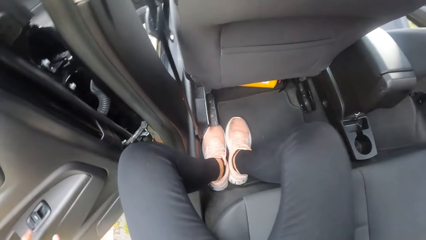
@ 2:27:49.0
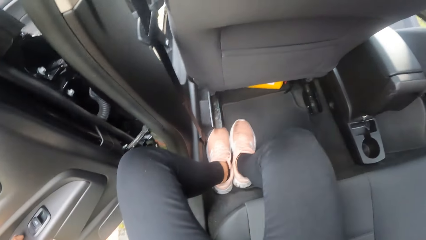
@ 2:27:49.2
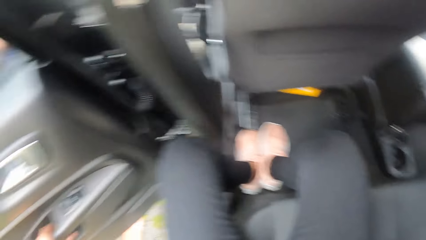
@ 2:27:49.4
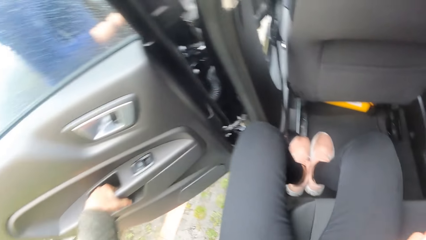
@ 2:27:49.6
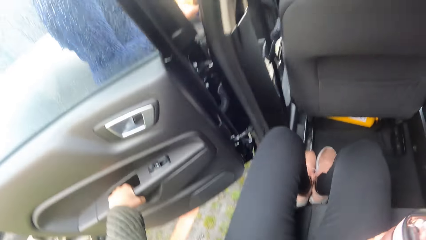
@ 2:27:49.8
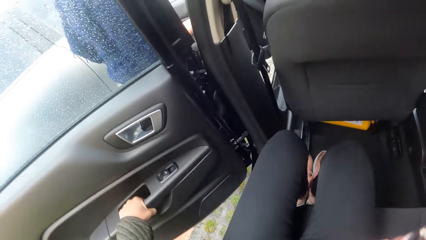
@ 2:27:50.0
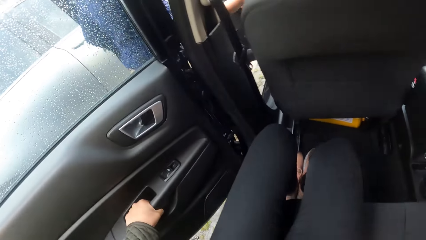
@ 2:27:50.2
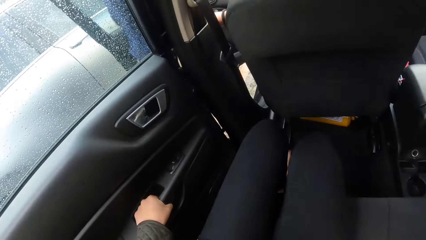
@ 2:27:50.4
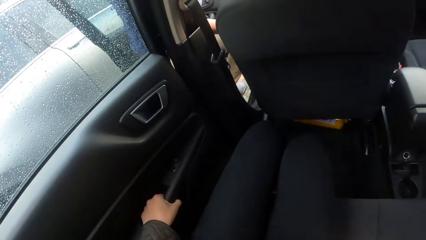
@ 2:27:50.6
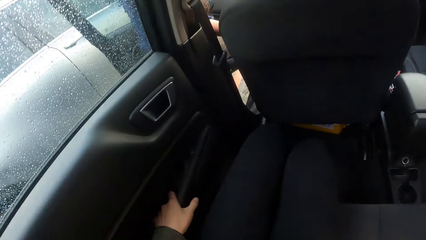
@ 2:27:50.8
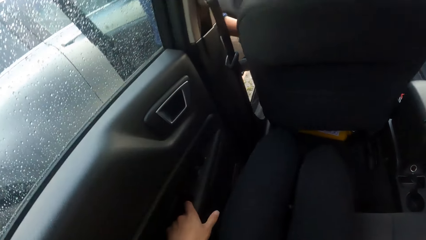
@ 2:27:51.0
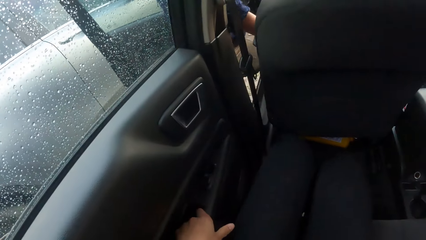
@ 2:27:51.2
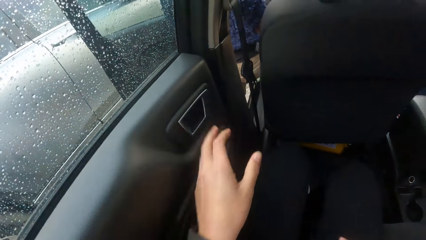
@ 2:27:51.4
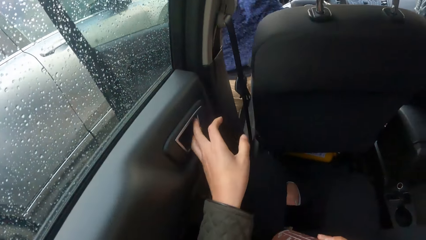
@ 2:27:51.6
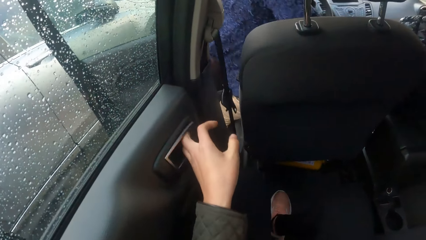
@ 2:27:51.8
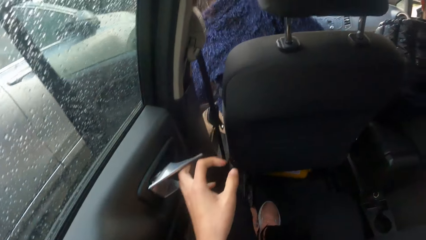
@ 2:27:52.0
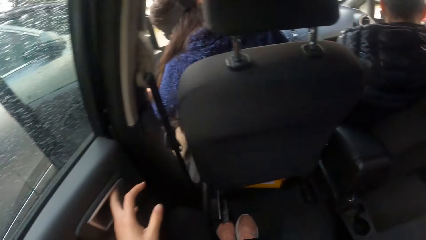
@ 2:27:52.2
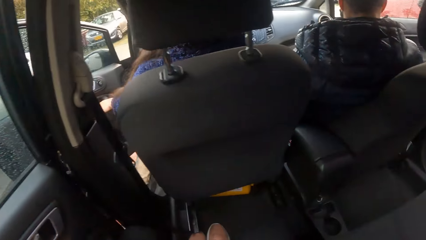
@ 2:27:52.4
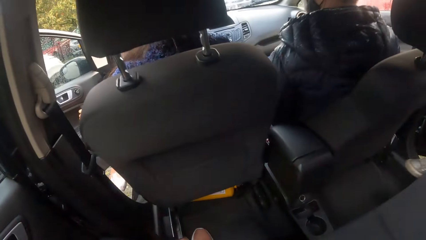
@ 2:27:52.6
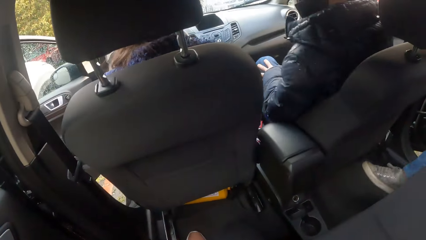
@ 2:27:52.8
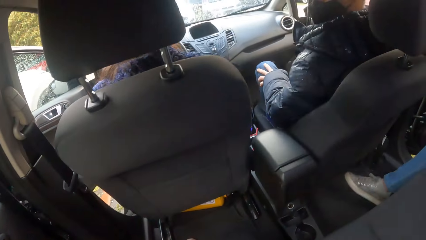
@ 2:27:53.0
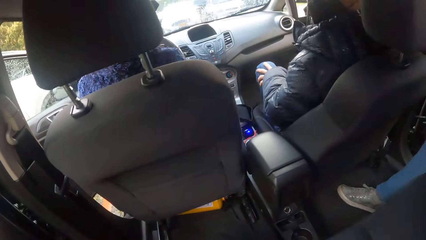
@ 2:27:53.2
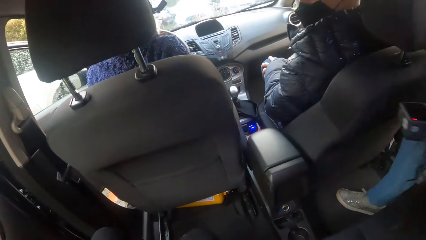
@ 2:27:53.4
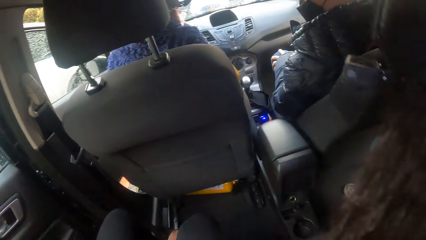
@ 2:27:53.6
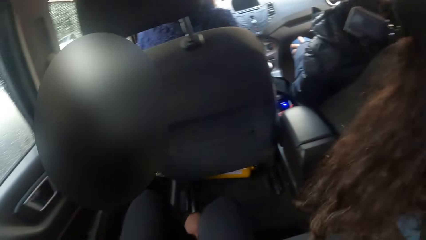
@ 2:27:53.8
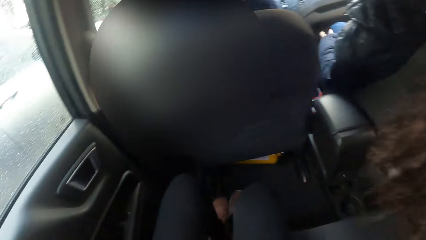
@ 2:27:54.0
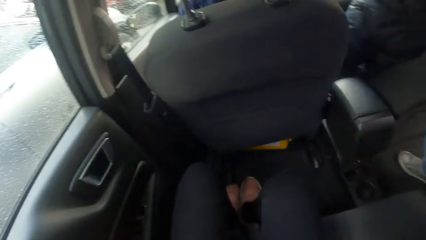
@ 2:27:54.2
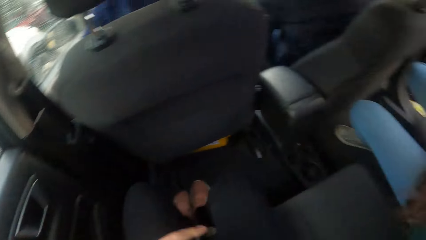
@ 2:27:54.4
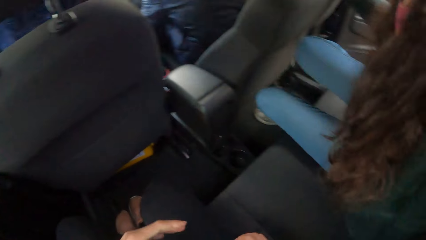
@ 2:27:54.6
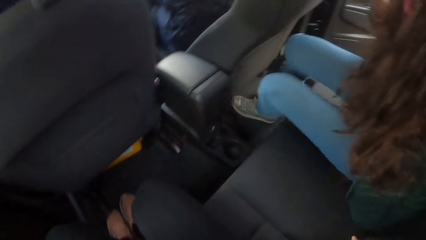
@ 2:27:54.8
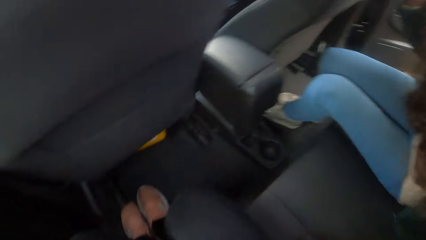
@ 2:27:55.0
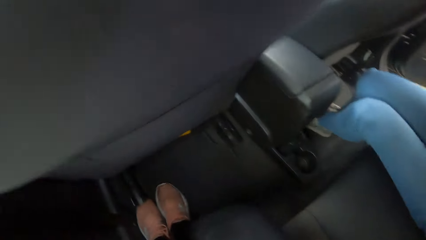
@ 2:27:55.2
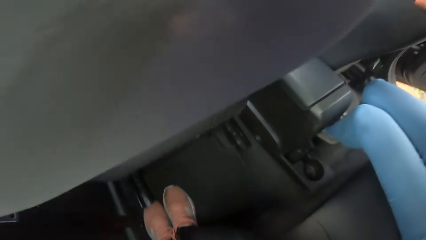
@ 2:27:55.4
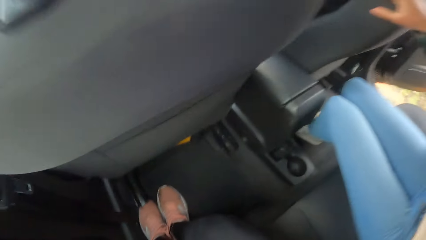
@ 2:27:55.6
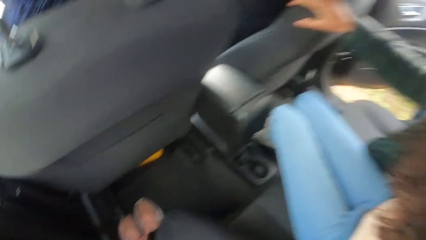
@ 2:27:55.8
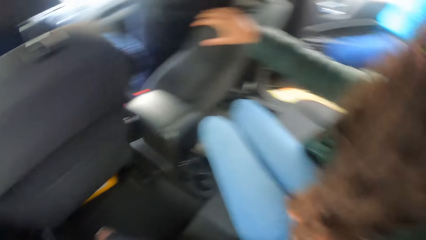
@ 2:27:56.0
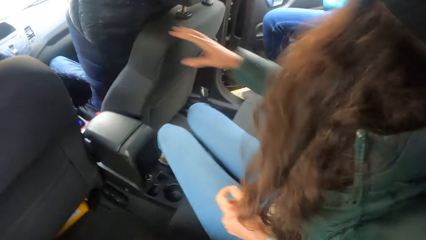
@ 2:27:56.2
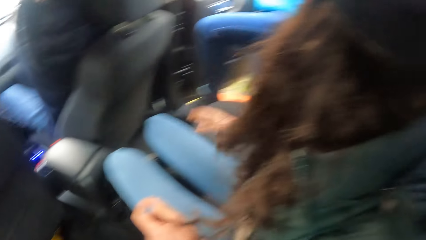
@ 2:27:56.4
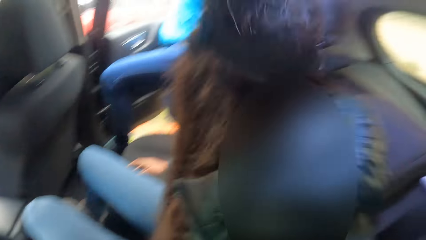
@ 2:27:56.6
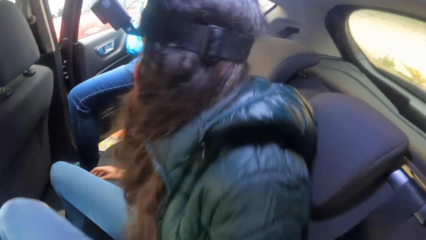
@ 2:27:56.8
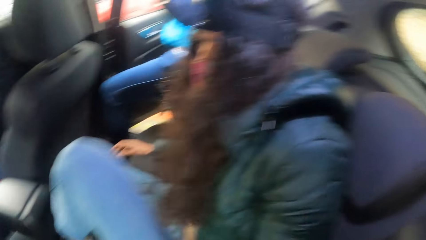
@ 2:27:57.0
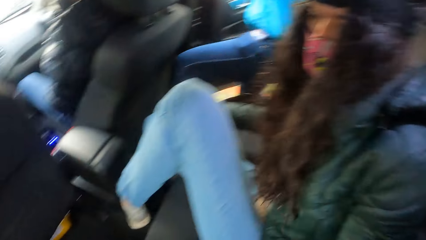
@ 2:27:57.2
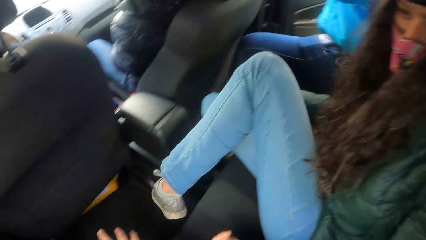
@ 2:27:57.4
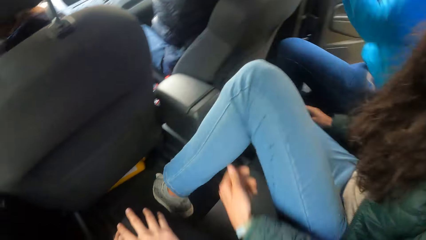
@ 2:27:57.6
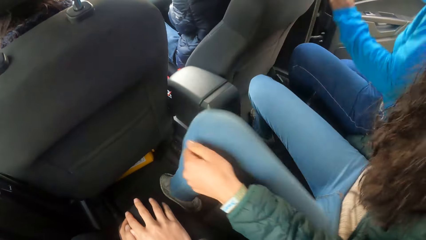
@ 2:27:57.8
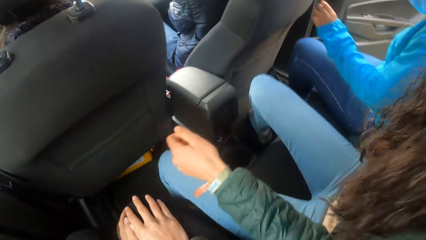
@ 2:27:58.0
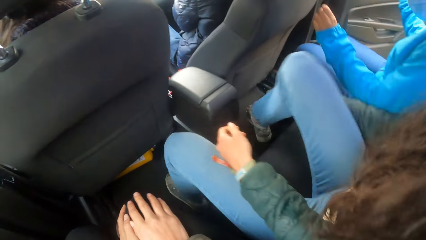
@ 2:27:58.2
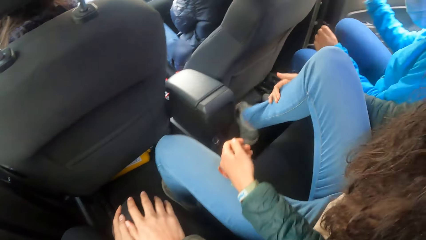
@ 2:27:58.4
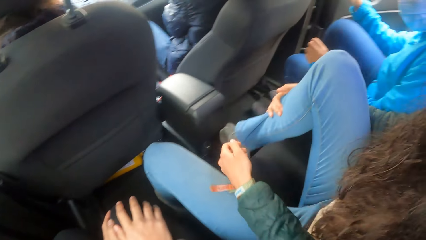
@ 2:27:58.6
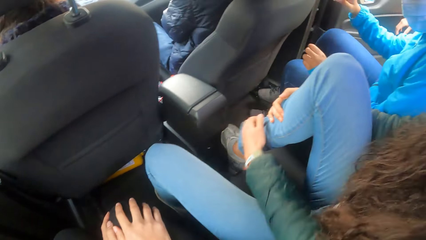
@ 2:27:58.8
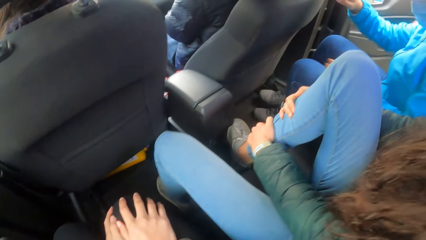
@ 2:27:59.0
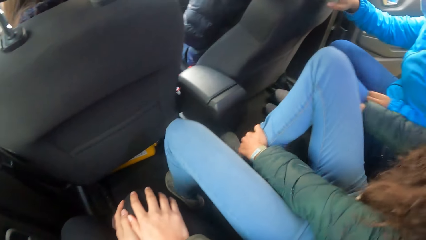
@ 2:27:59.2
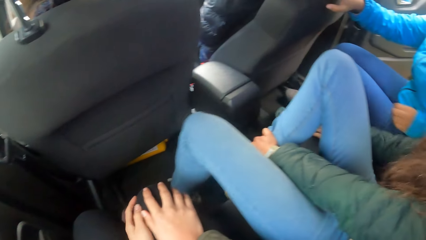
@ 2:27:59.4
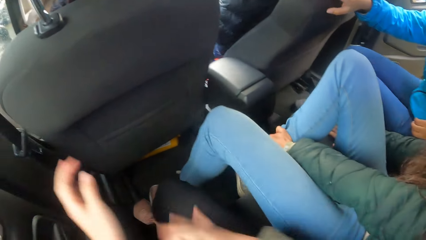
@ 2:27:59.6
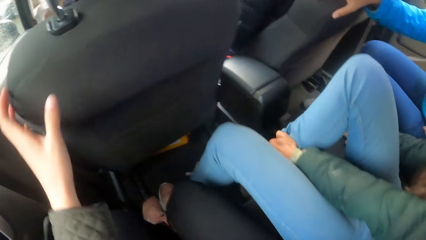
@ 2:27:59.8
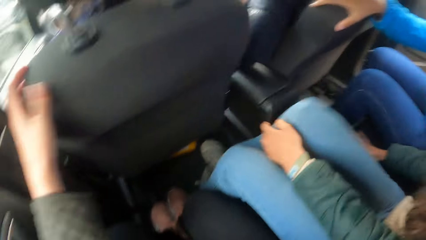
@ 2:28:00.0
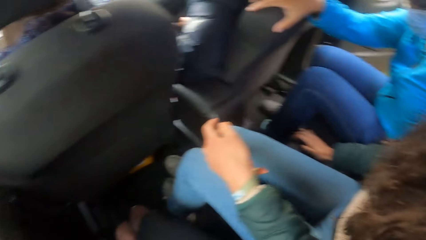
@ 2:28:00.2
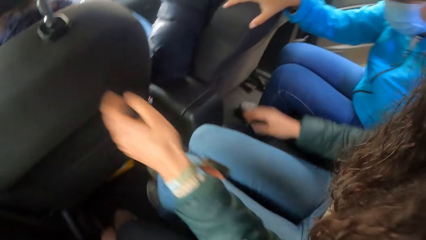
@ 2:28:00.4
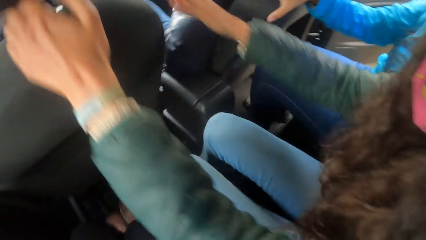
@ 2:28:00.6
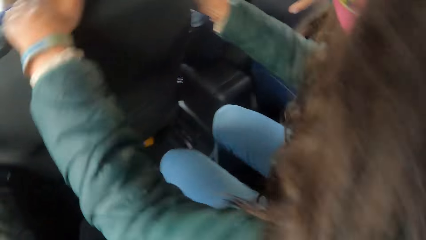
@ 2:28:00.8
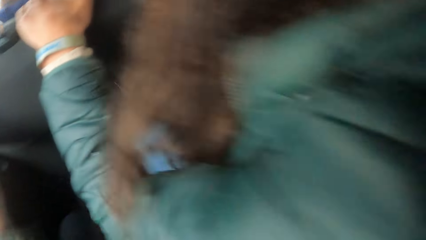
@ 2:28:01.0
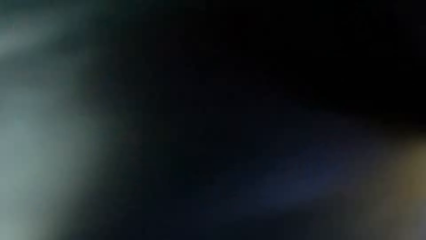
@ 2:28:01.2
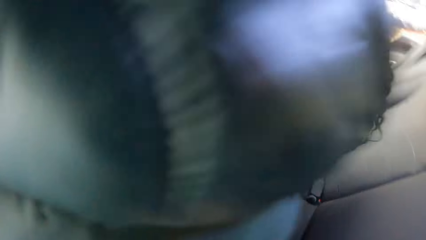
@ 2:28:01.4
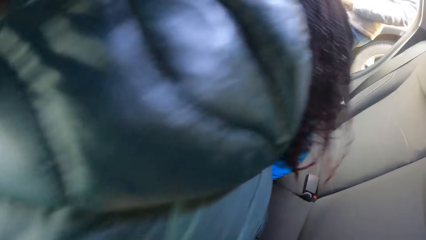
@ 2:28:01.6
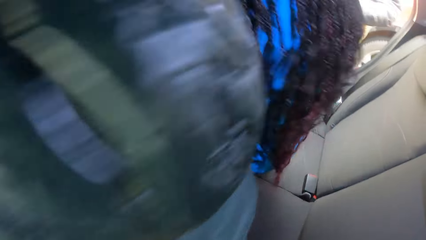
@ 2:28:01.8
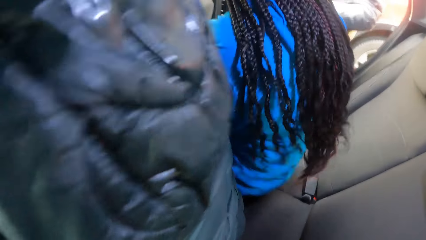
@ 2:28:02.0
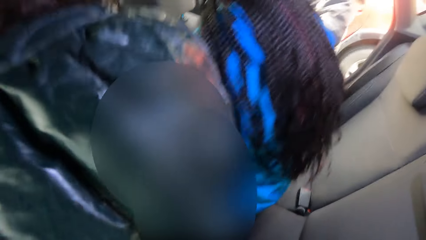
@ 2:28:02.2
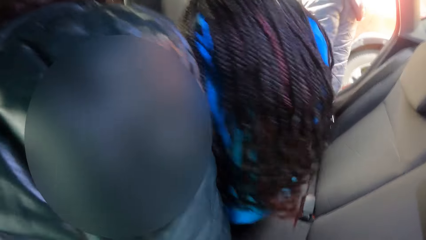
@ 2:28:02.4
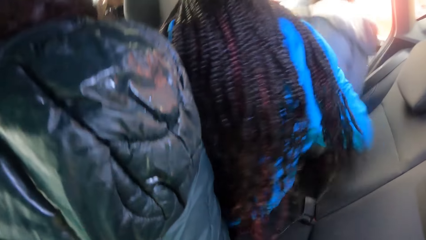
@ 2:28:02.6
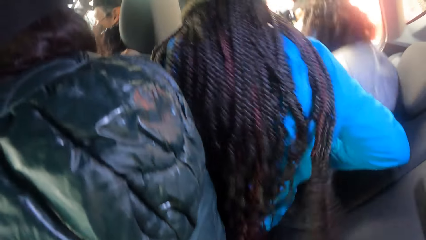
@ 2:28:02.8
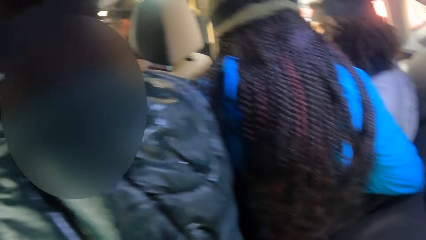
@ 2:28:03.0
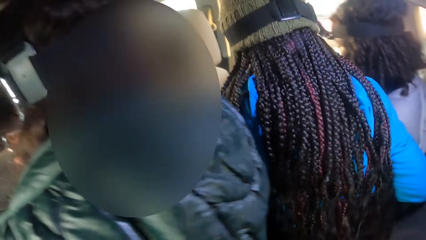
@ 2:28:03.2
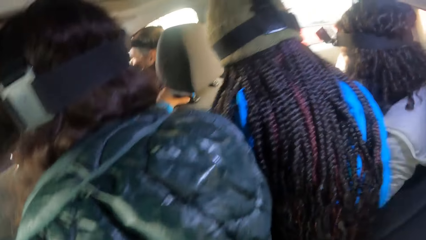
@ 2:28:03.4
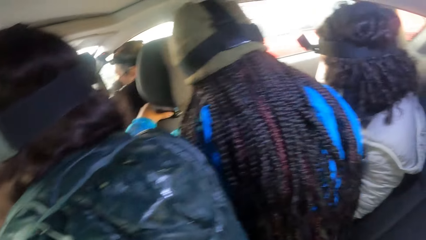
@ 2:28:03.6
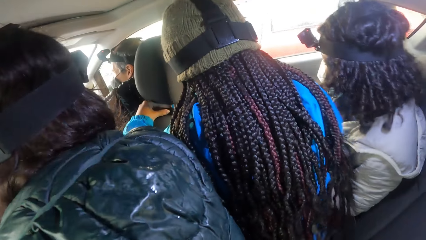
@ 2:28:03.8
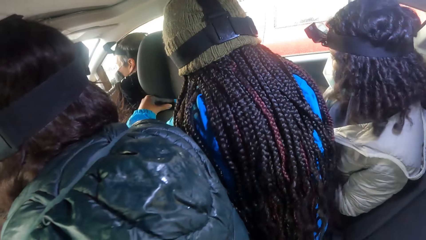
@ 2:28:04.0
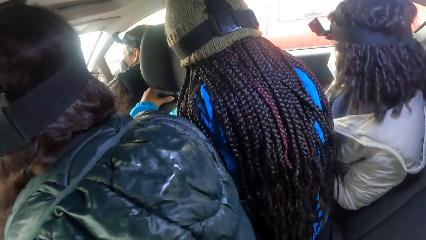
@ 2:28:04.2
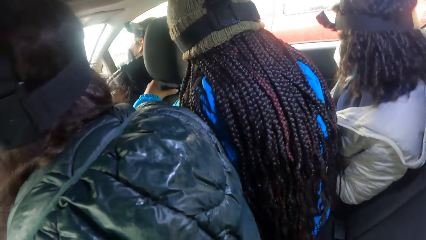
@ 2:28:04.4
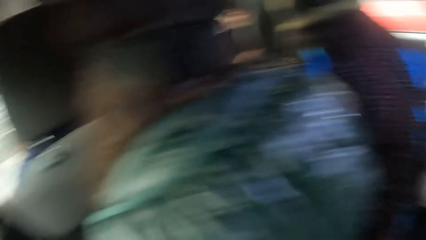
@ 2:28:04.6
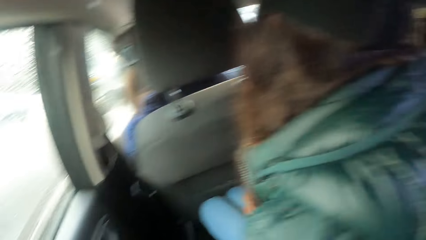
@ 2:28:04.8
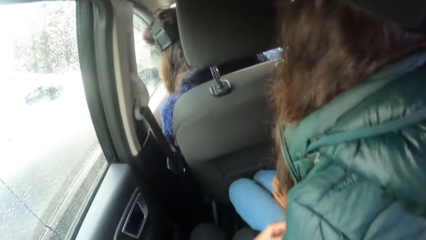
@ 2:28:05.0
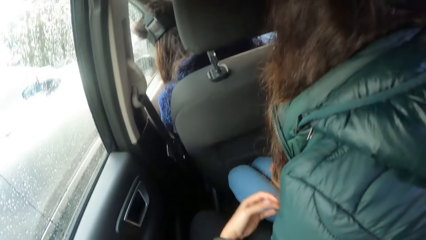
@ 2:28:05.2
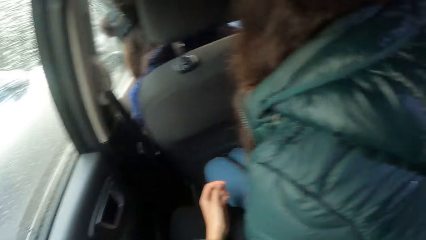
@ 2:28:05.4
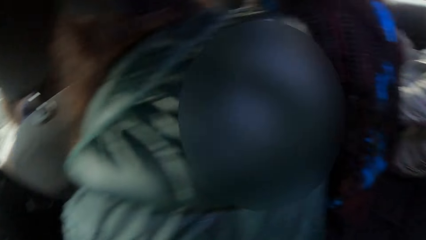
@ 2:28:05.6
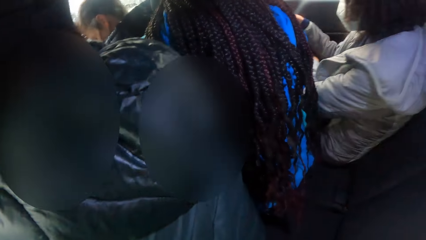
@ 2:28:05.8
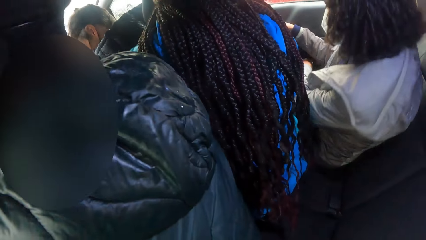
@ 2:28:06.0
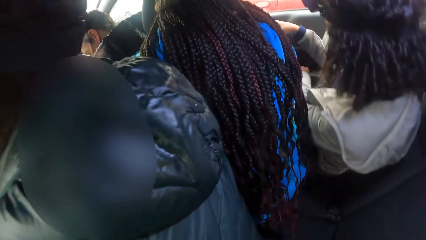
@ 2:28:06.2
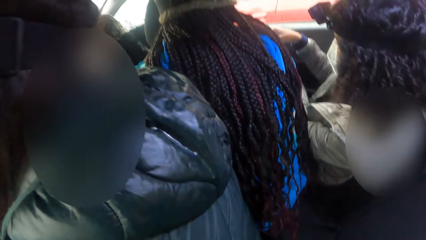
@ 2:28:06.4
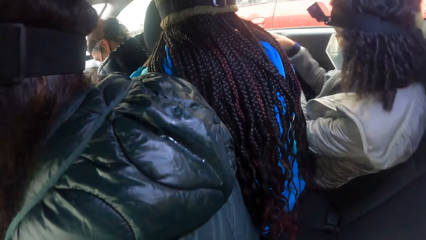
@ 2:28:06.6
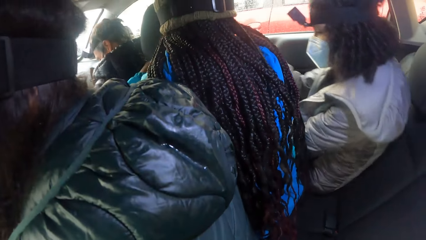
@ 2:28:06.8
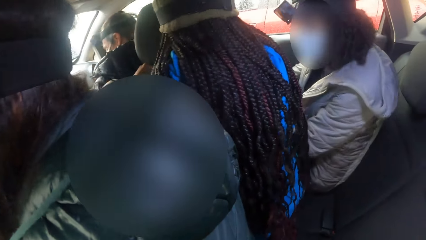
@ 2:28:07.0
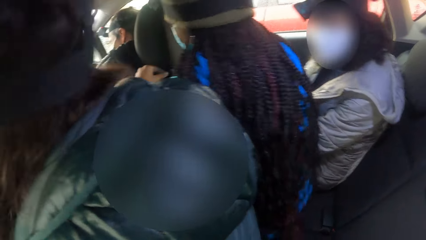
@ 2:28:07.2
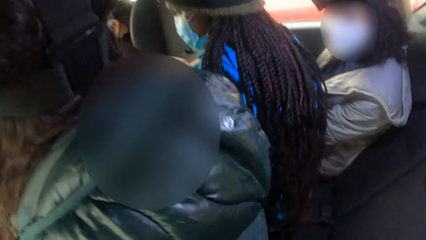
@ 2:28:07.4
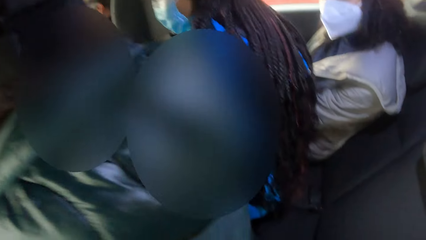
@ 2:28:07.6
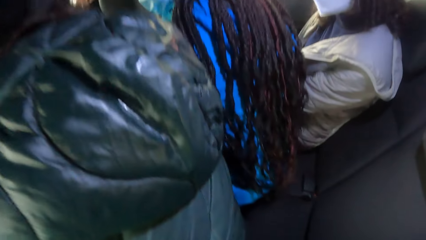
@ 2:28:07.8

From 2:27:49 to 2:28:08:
The camera wearer closes the car door with her left hand. The woman sits on a car chair. A man sits on the car chair. The camera wearer pulls a door handle with her left hand. Another woman places her left leg on a car floor and slides across the car seat. A third woman places her left leg on the car floor. The third woman enters the car and sits on the car seat. A lady fidgets. The second woman places both hands on the car seat. The third woman slides across the car seat. A fourth woman sits on the car seat. The fourth woman gets in the car and closes the car door with her right hand.
